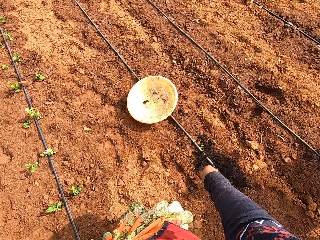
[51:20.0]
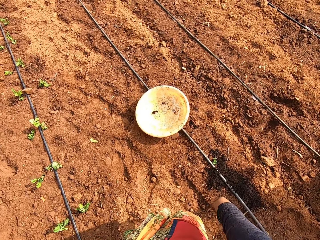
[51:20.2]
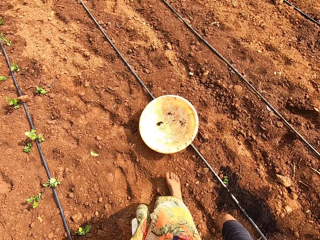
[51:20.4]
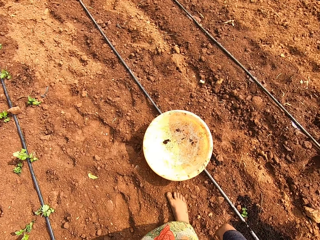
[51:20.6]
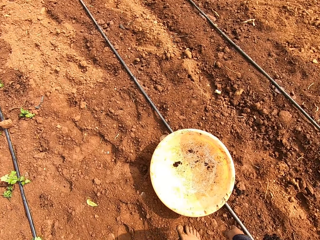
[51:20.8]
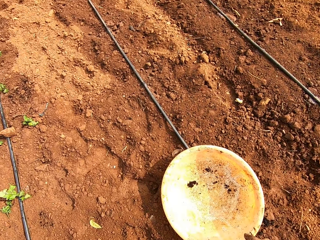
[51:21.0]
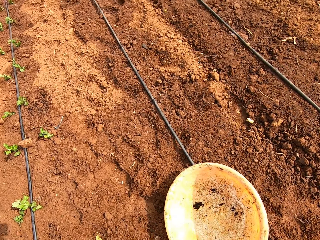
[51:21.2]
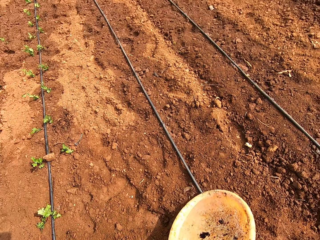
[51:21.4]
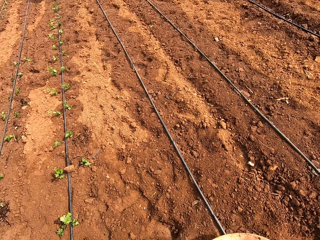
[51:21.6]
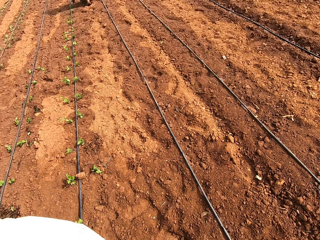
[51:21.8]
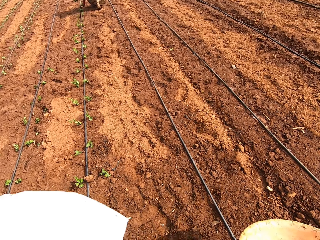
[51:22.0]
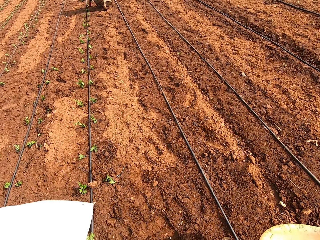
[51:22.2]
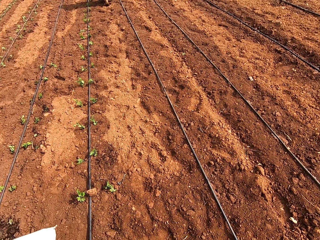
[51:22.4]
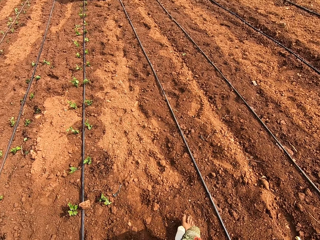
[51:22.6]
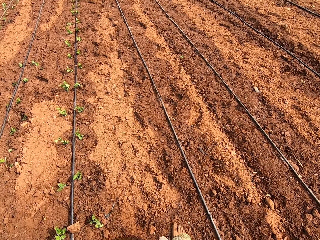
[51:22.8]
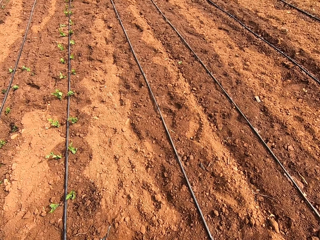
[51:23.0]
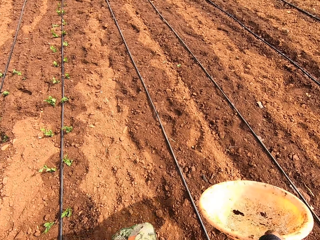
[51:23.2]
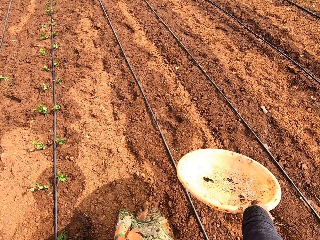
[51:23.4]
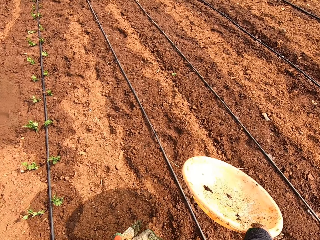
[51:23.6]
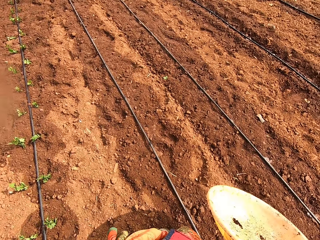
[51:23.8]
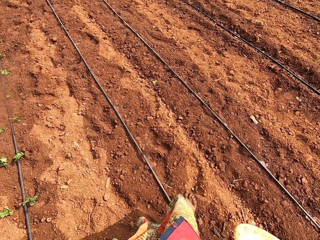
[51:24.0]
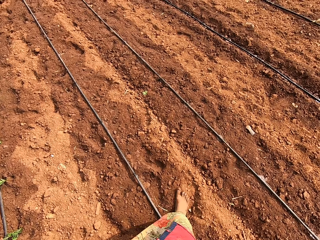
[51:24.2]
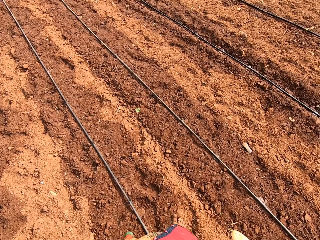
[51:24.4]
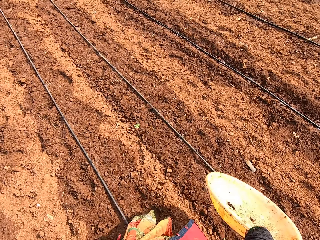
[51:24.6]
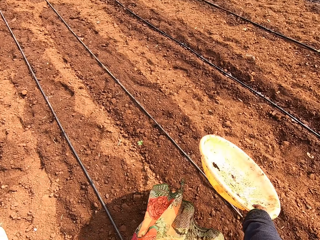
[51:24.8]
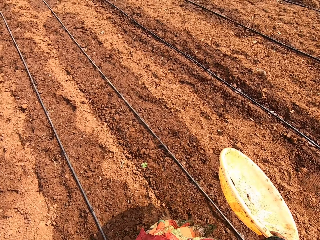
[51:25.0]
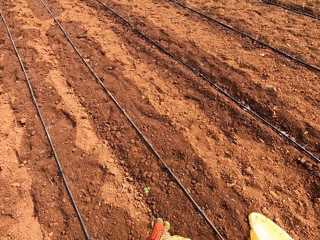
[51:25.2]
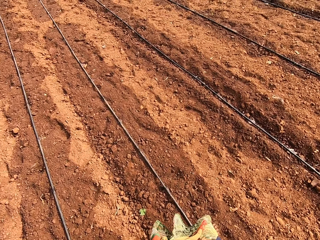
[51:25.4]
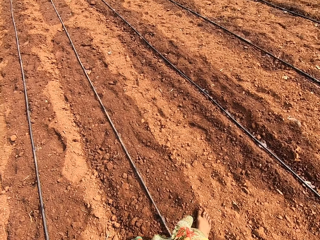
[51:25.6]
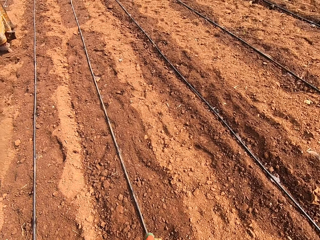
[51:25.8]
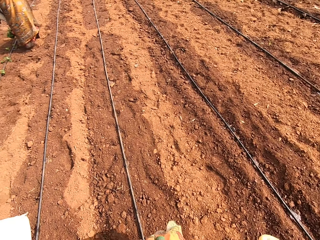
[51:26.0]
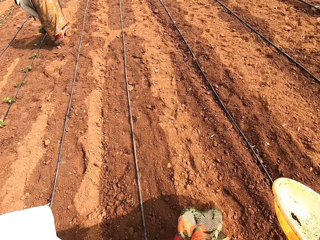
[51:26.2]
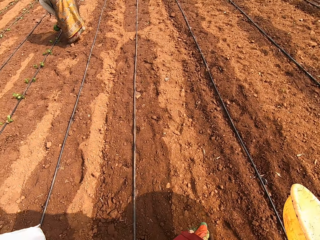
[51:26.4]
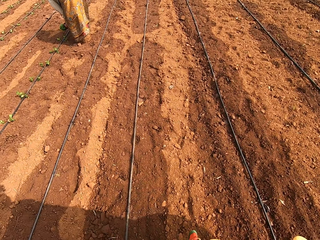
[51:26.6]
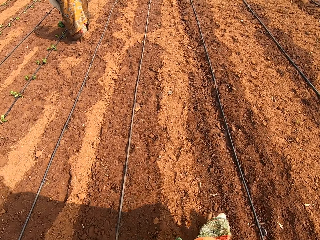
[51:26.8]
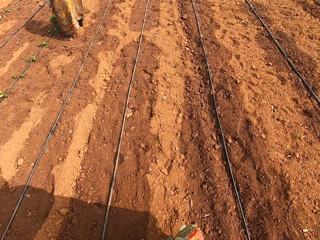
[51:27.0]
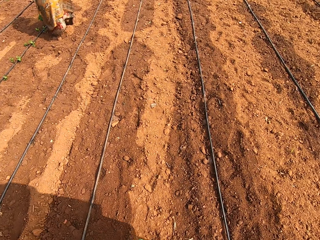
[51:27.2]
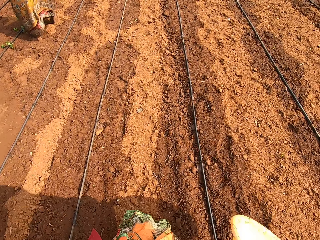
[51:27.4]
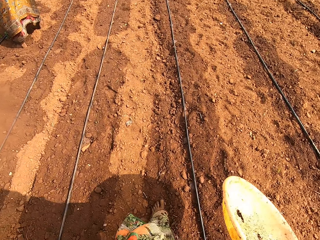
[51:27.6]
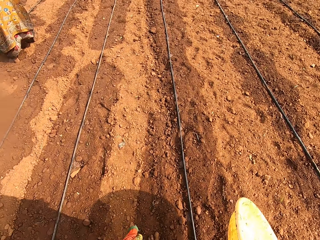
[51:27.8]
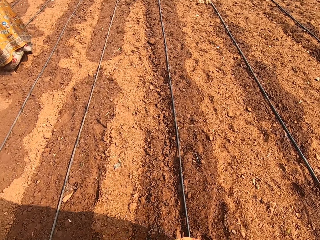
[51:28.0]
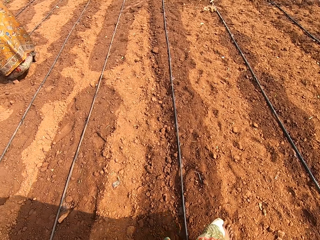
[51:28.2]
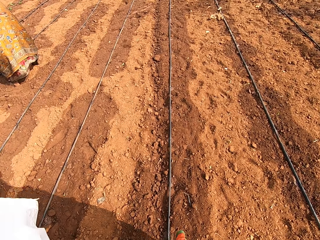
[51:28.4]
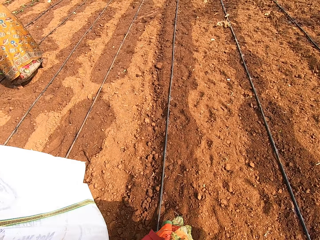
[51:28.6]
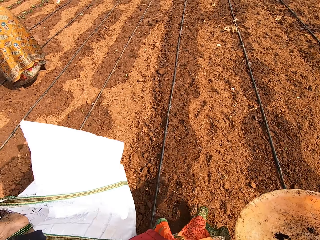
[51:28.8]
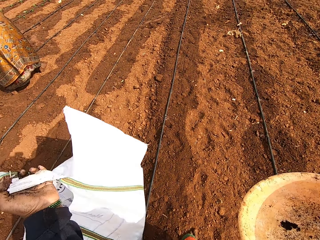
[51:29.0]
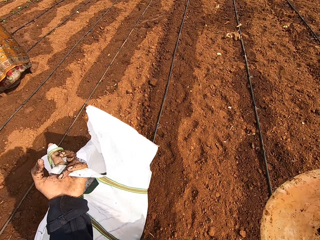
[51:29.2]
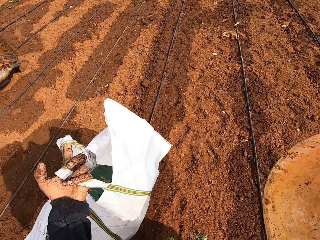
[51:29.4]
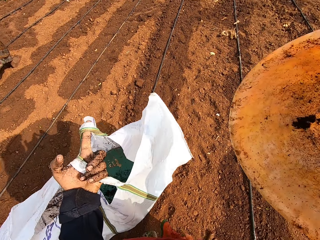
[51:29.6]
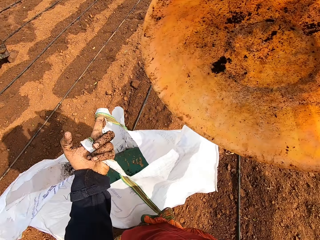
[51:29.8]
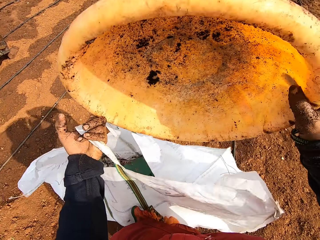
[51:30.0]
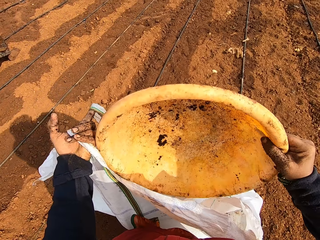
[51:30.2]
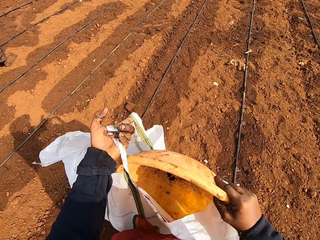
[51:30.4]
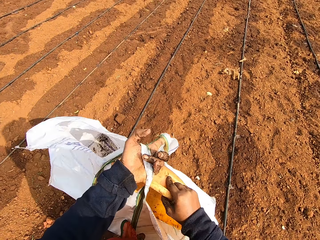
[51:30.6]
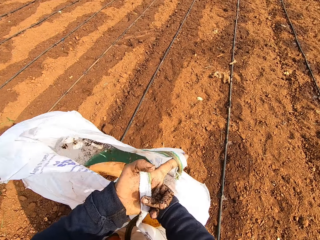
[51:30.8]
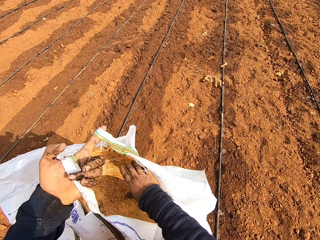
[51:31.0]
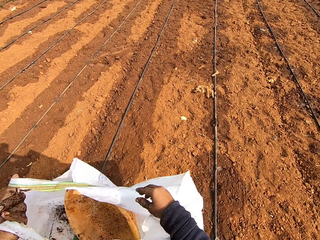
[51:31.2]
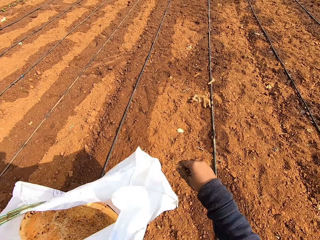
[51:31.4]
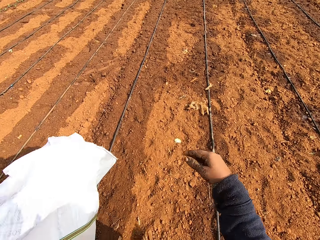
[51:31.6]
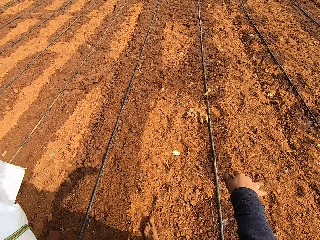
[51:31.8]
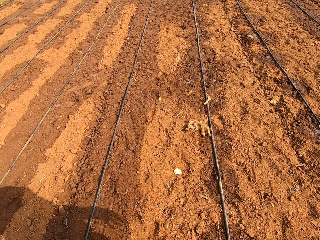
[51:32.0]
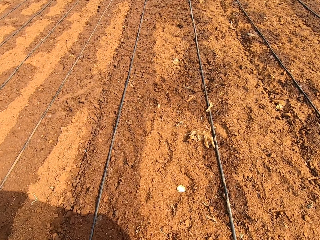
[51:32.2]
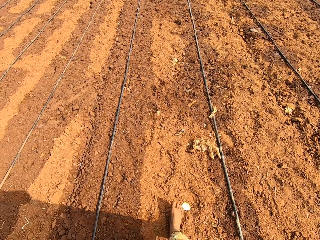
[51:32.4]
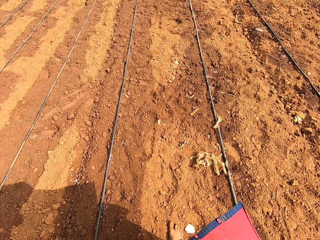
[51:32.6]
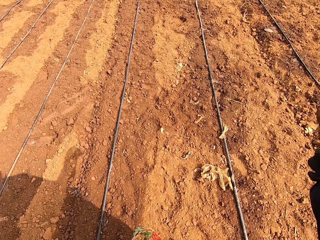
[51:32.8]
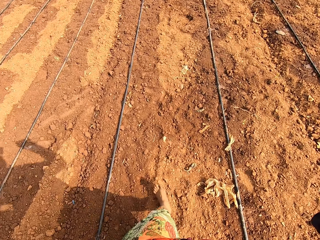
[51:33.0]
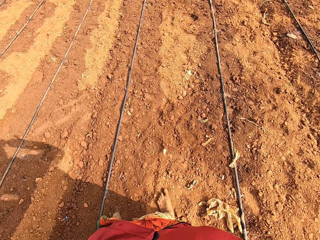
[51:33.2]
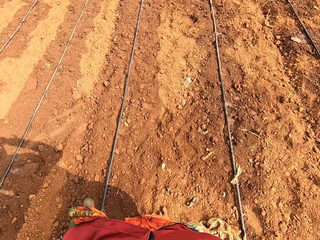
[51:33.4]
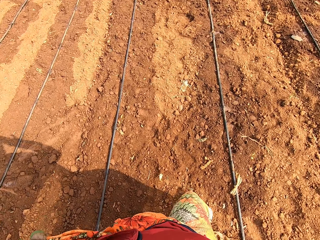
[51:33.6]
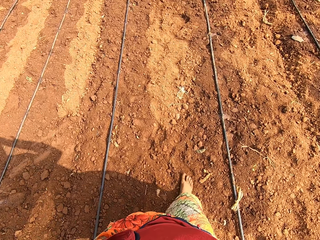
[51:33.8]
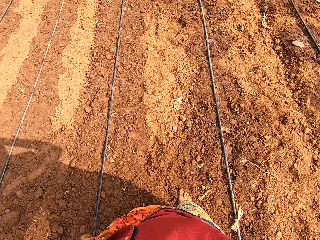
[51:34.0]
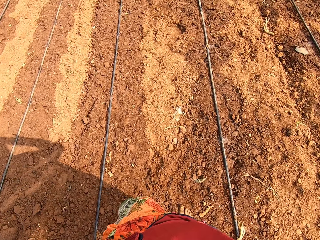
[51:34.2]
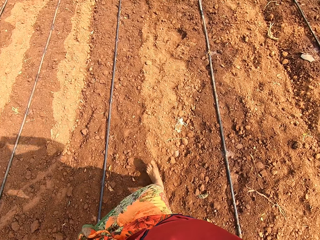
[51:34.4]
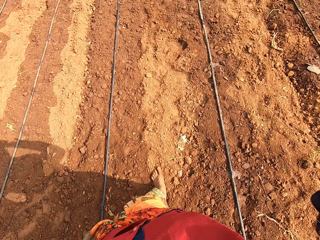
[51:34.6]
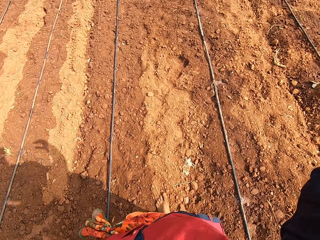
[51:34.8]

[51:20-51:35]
The camera wearer picks the tray from the ground with her right hand. She walks around. She places the tray in her right hand inside the bag in her left hand. She walks around.

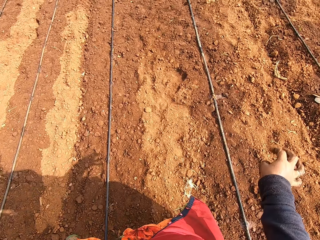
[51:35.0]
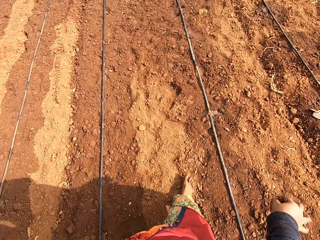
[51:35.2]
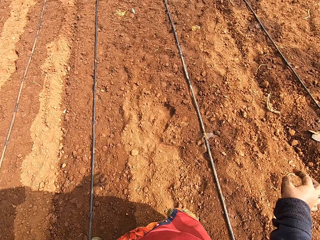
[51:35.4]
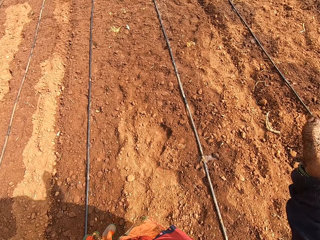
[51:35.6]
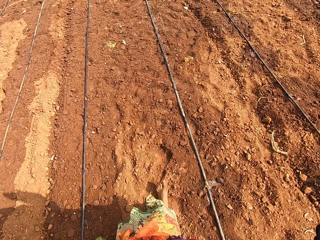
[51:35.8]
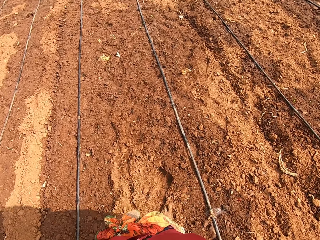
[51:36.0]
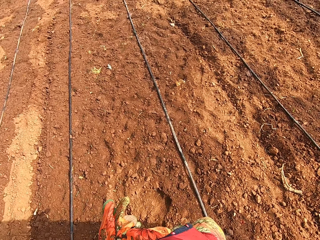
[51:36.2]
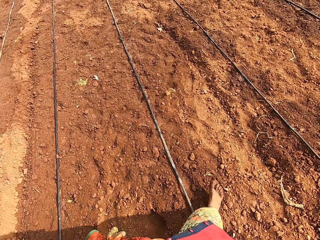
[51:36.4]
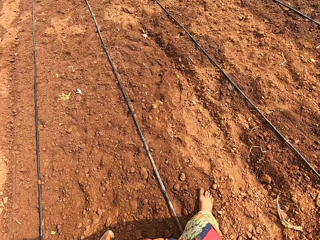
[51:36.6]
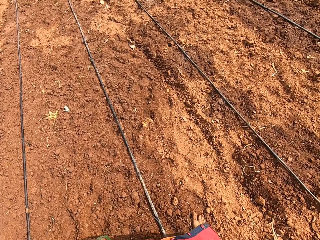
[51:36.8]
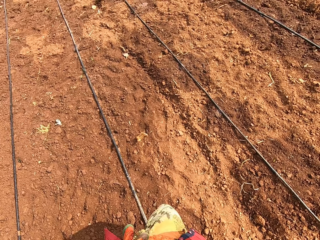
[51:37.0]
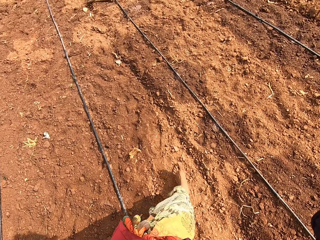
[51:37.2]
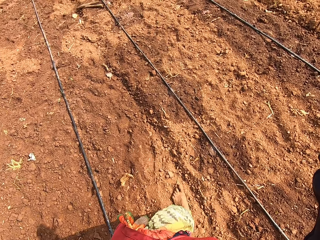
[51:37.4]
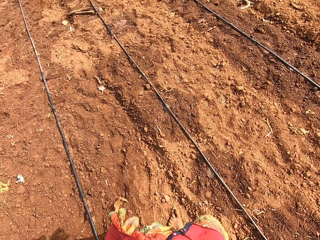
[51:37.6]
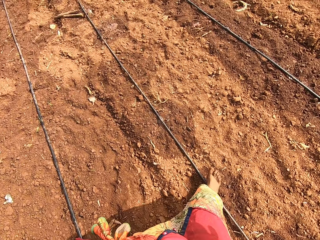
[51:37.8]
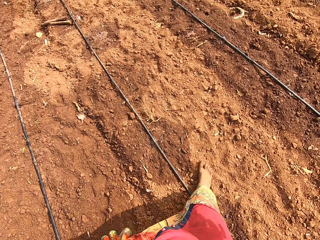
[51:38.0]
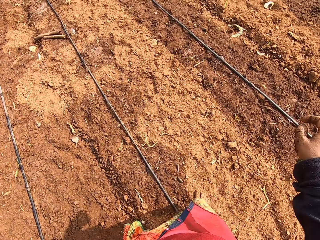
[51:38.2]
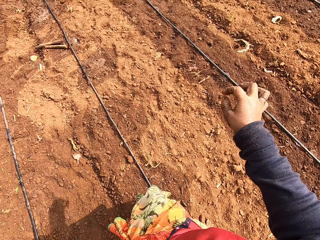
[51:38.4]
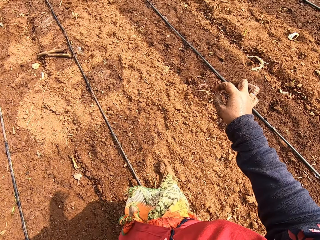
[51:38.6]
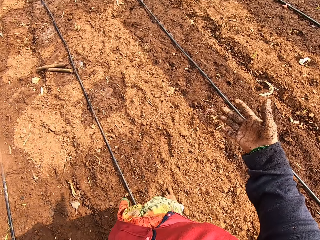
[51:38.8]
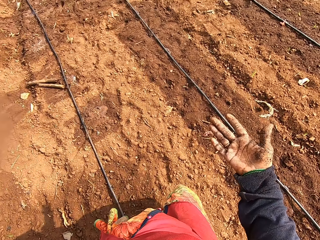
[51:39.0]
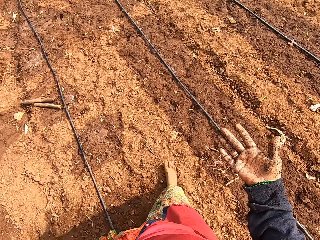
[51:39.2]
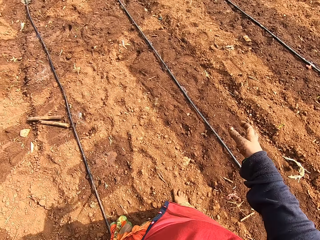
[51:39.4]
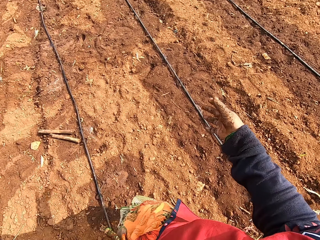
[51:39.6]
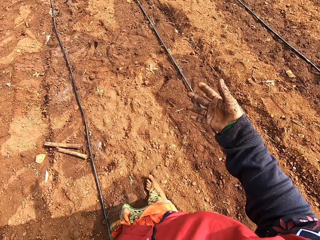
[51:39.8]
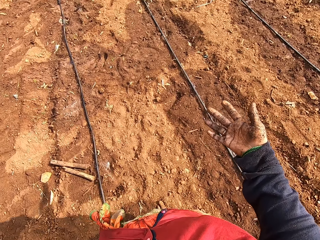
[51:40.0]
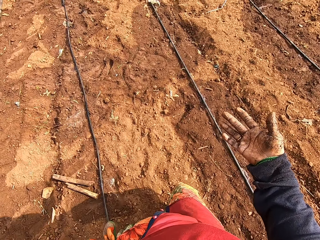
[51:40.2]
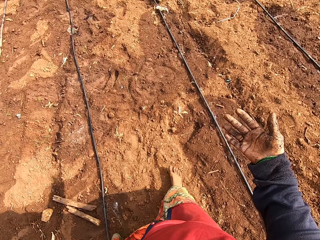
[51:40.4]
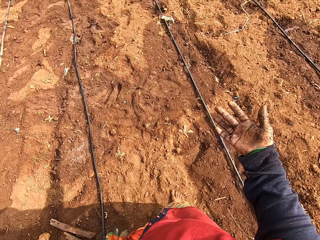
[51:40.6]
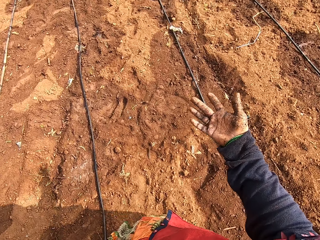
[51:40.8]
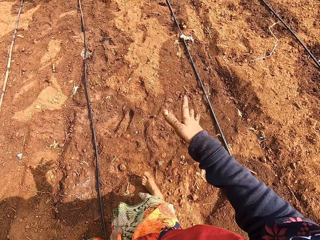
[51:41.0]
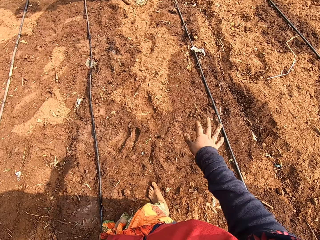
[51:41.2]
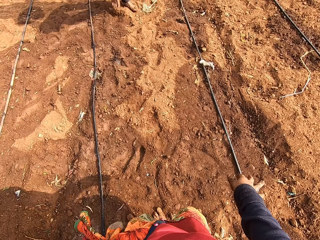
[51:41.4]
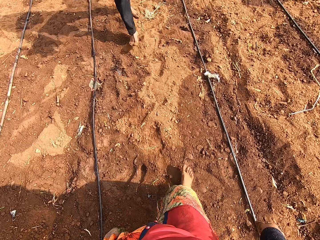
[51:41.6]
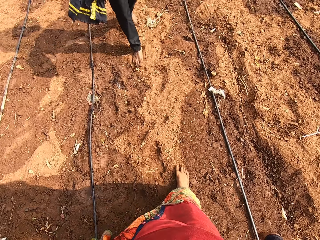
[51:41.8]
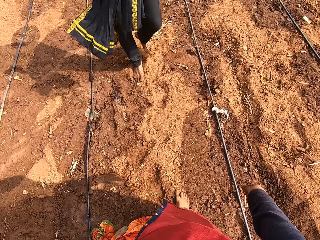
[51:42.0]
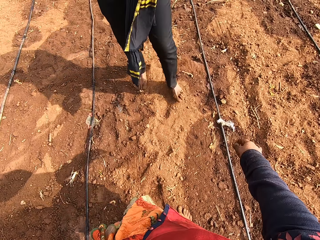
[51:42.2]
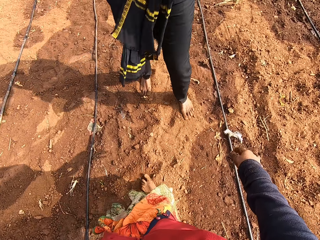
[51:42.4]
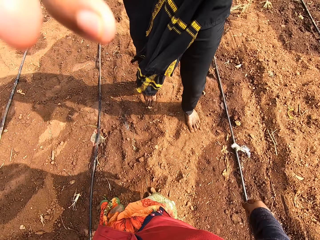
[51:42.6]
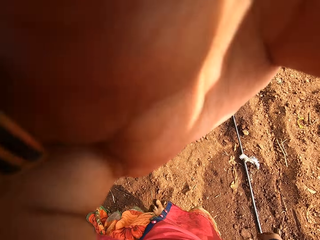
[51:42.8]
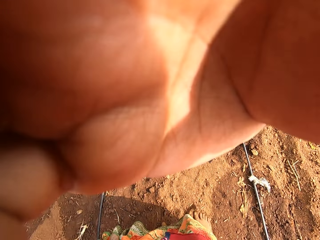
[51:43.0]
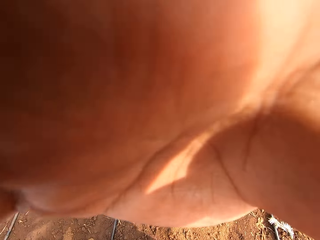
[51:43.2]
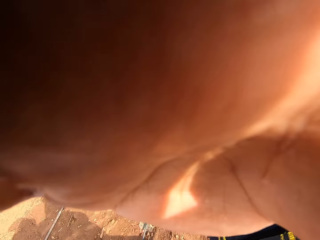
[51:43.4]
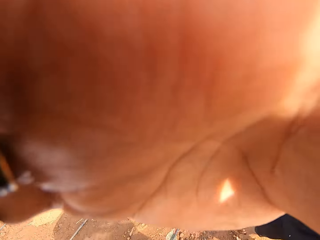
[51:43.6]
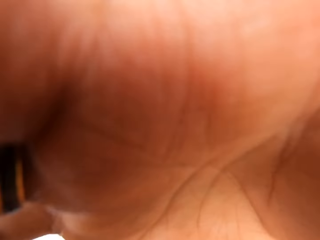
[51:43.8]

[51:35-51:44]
The camera wearer interacts with a man. They look at the hand. The man touches the face of the camera wearer with his right hand. The camera wearer touches the camera.
